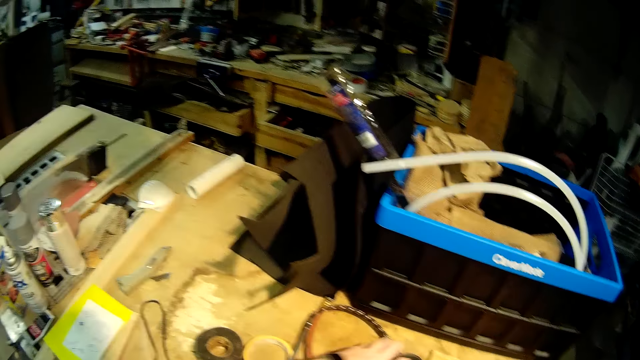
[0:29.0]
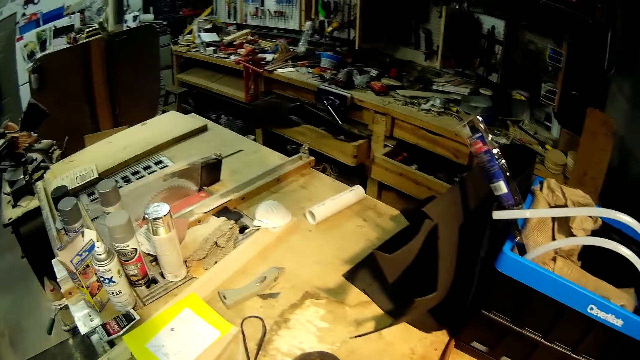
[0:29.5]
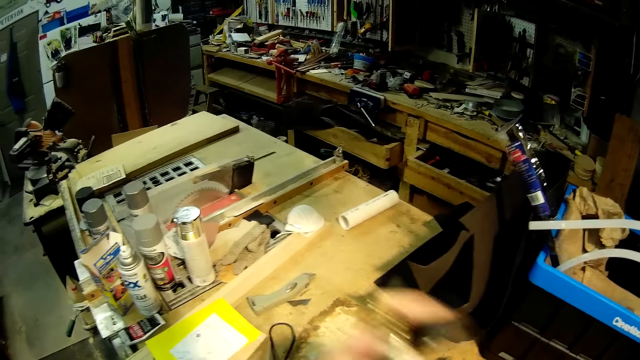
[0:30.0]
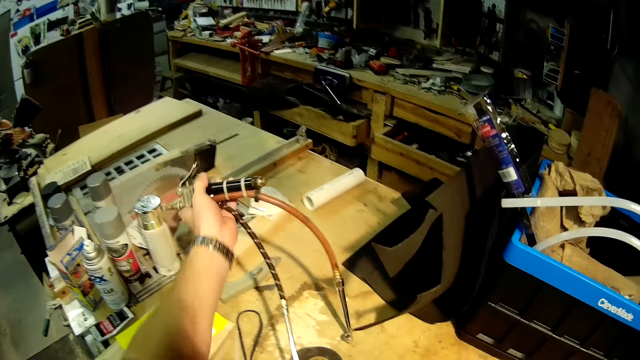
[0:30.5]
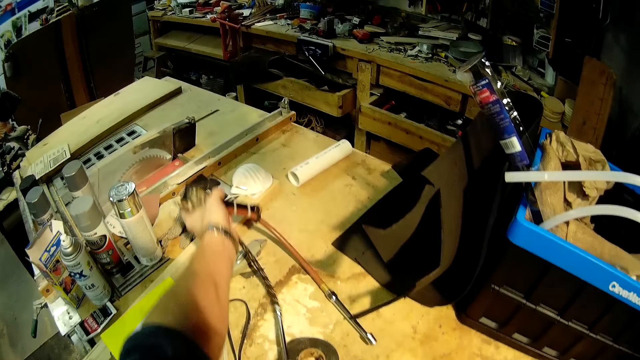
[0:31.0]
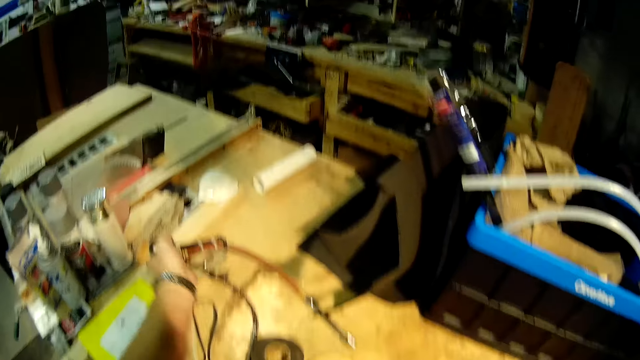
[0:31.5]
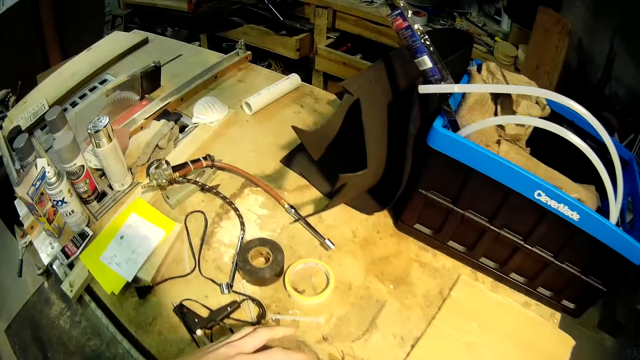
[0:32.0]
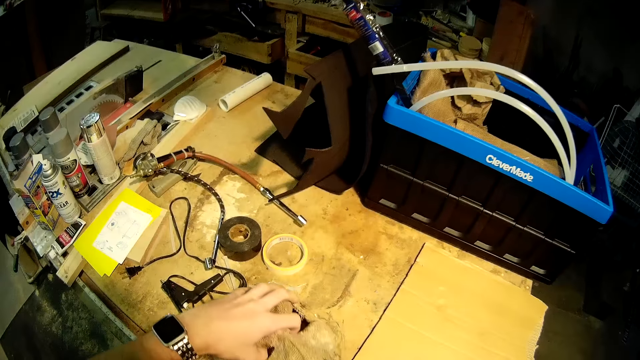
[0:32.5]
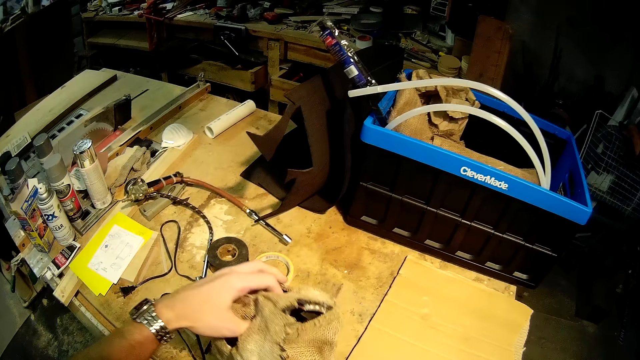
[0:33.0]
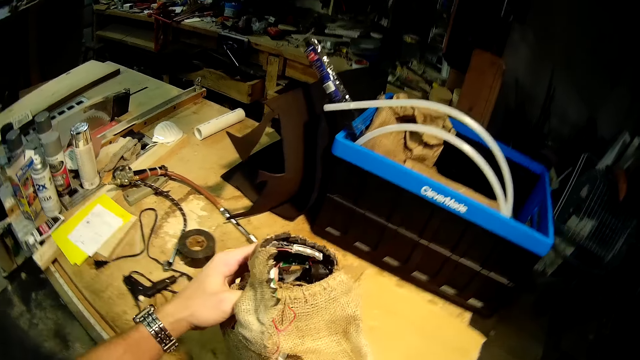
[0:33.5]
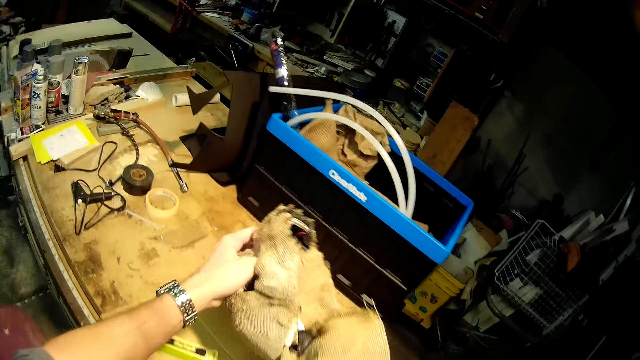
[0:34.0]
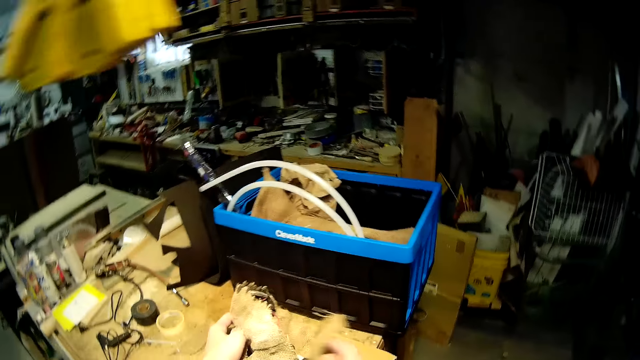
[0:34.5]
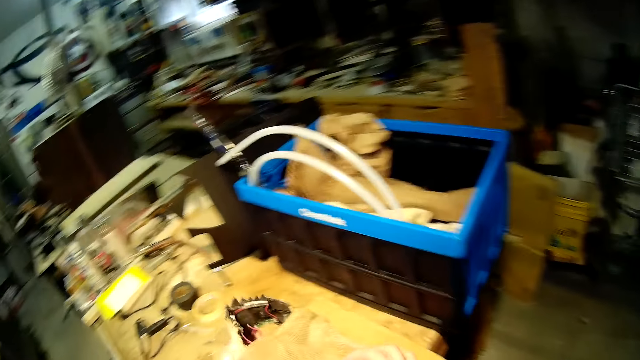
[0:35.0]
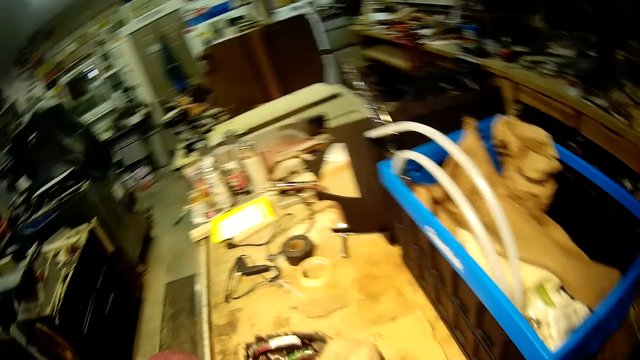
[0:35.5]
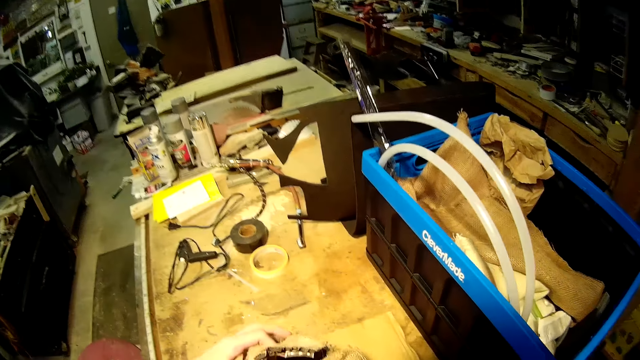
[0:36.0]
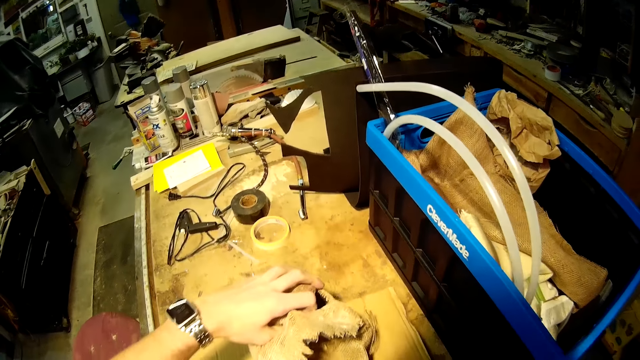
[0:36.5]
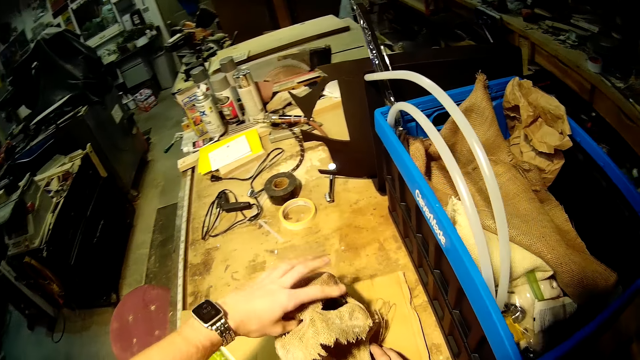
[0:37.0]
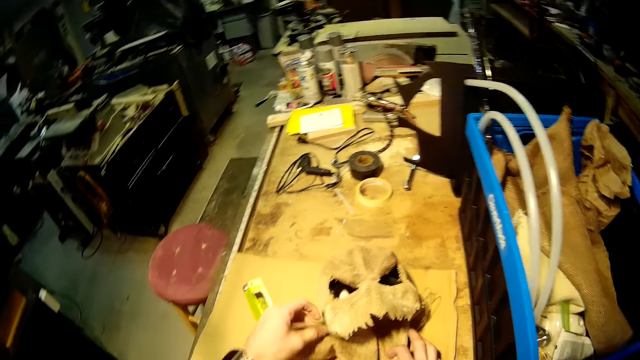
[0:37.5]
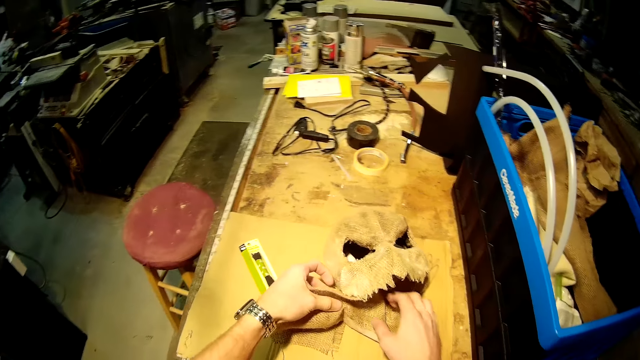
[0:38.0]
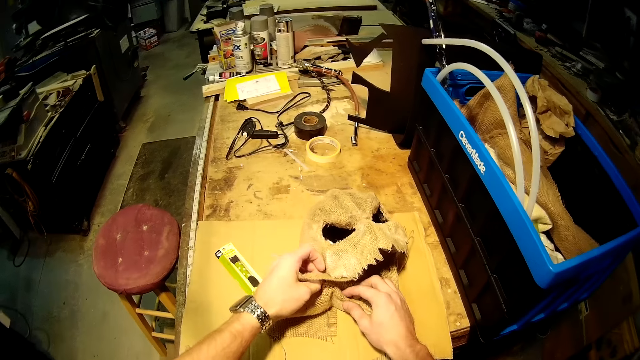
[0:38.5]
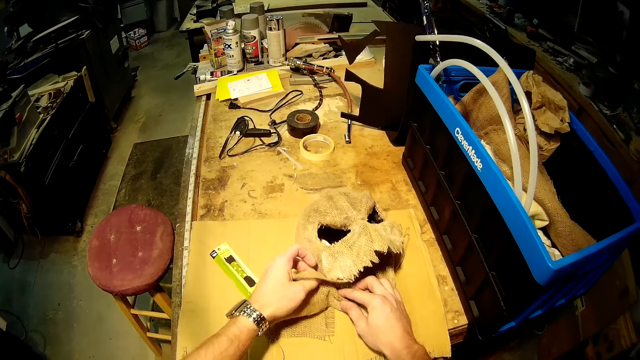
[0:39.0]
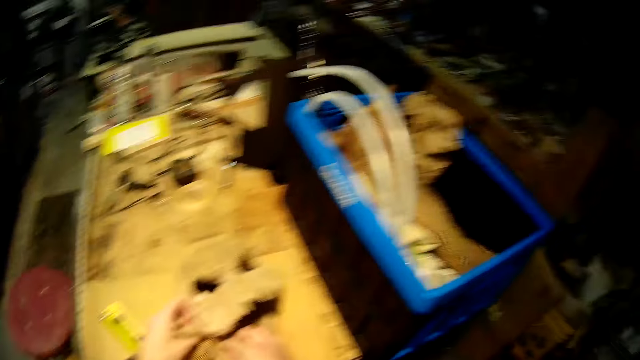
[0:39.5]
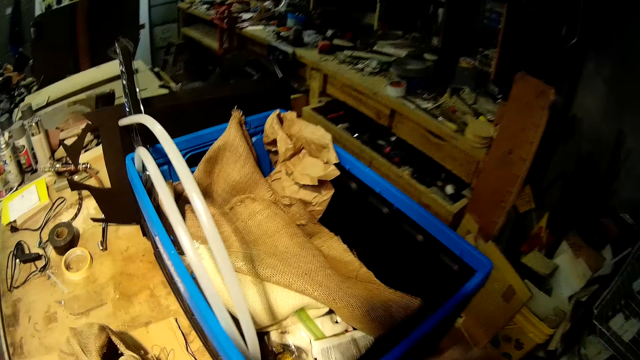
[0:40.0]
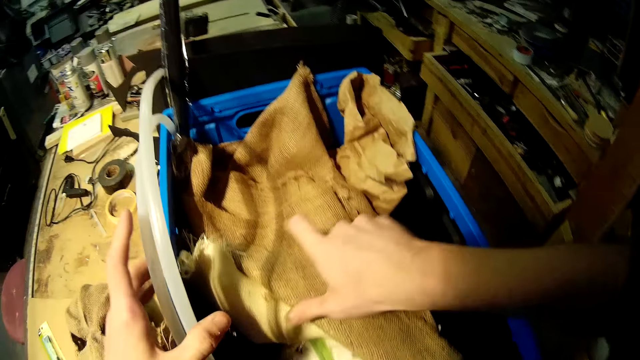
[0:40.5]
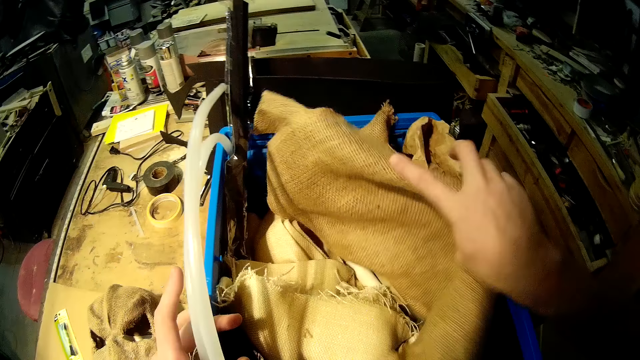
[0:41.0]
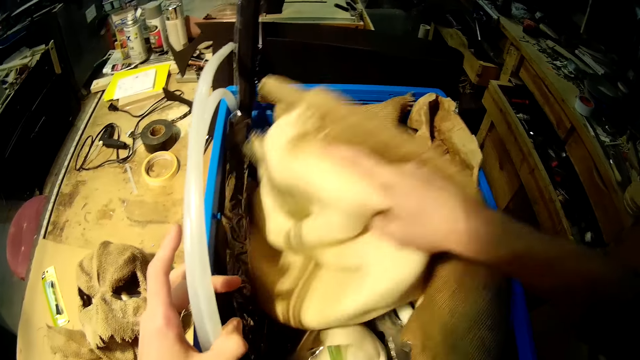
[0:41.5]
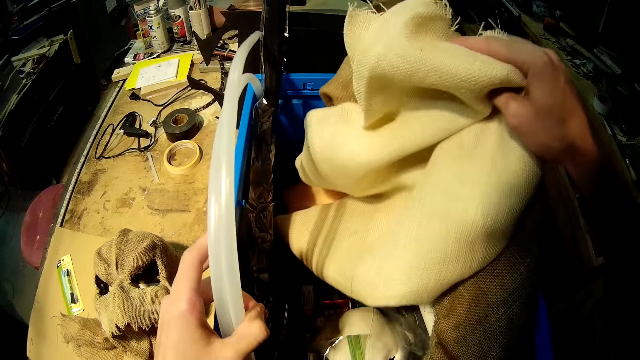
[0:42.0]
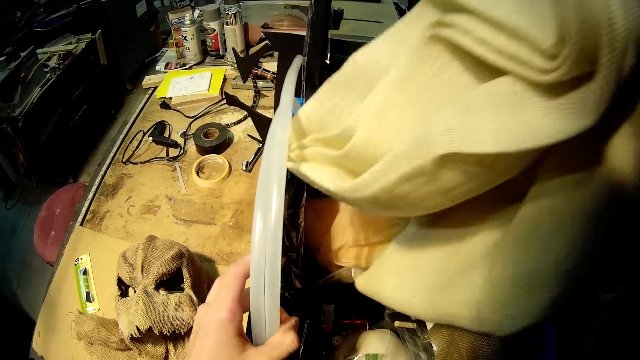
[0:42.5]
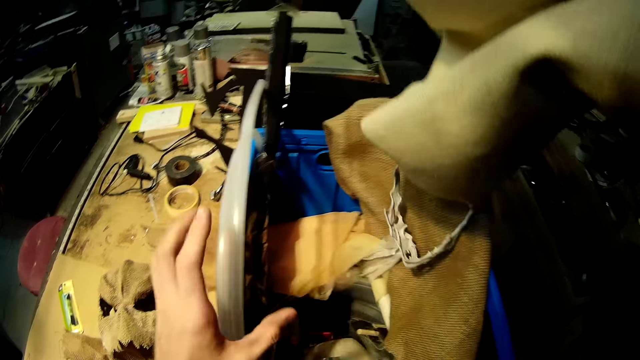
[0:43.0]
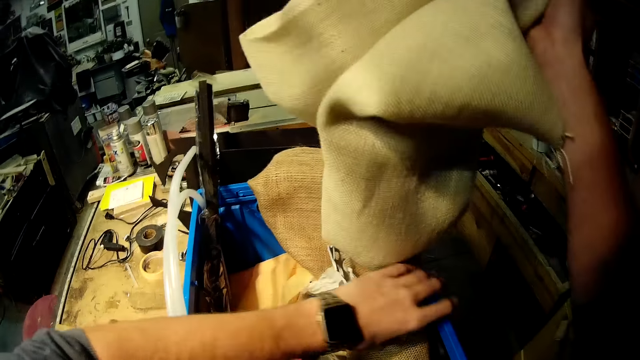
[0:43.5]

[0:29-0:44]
The camera wearer picks a pressure burner cord from the table. They put the pressure burner cord on the table. They pick a skull model from the table. They put the skull model on the table. They align a piece of cloth on the skull model. They move the piece of cloth in a storage box. They search inside the plastic crate. They pick the piece of cloth from the storage box.

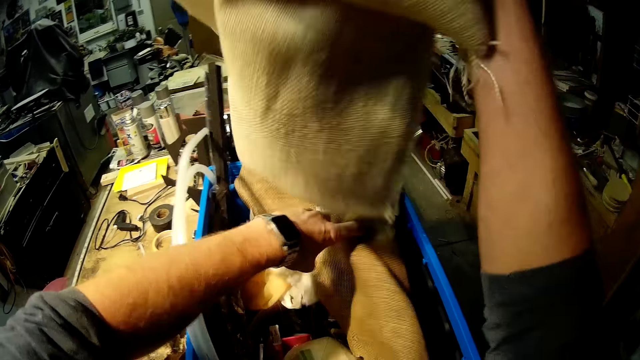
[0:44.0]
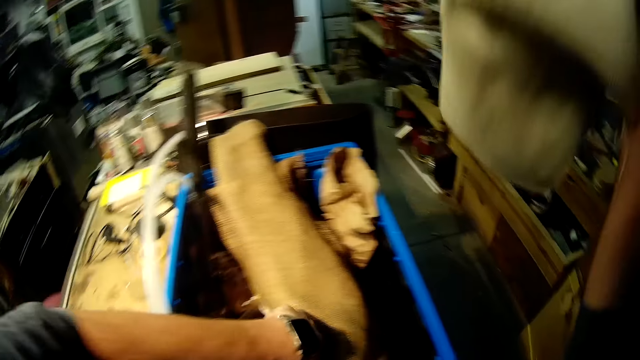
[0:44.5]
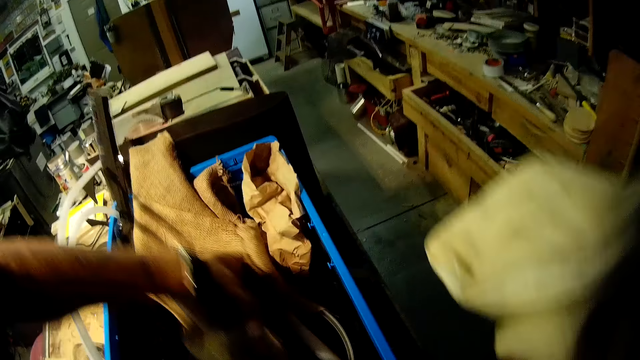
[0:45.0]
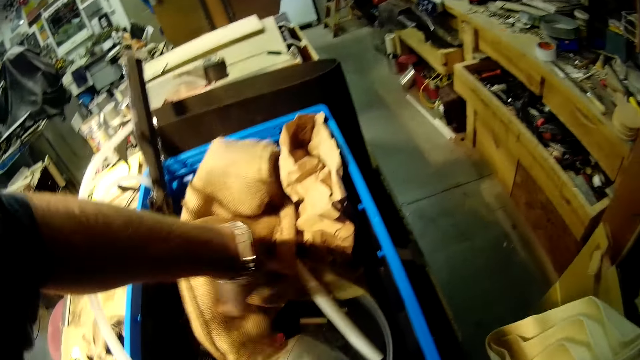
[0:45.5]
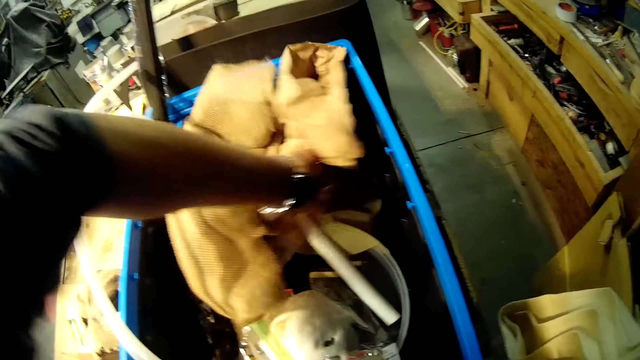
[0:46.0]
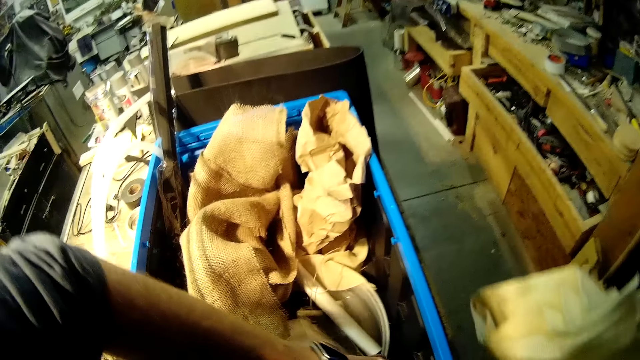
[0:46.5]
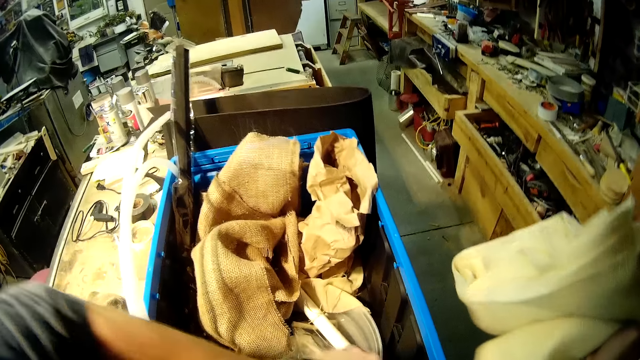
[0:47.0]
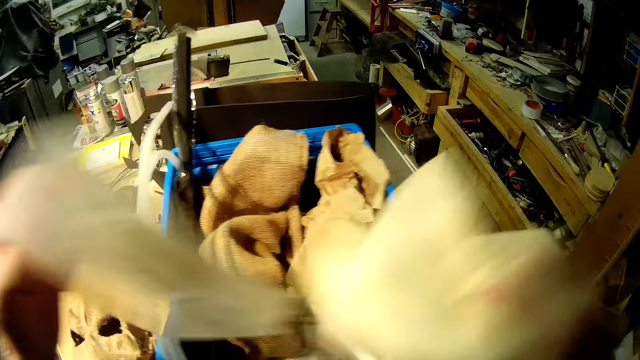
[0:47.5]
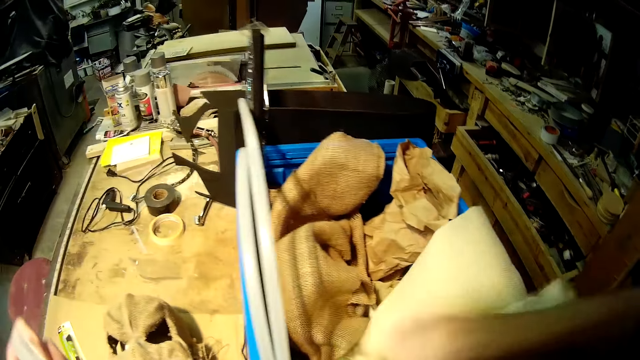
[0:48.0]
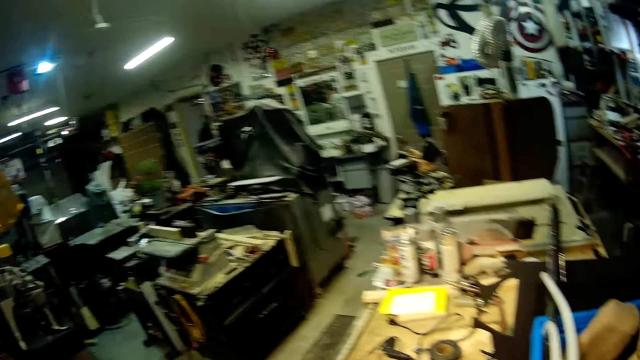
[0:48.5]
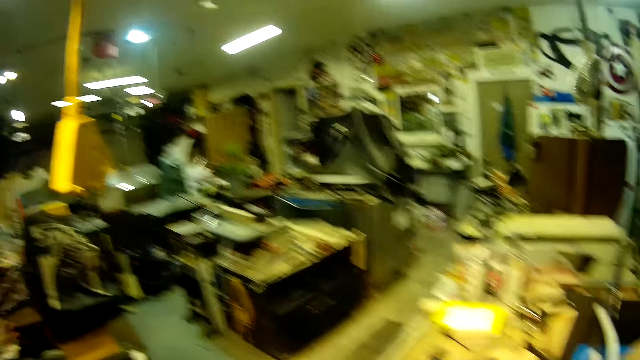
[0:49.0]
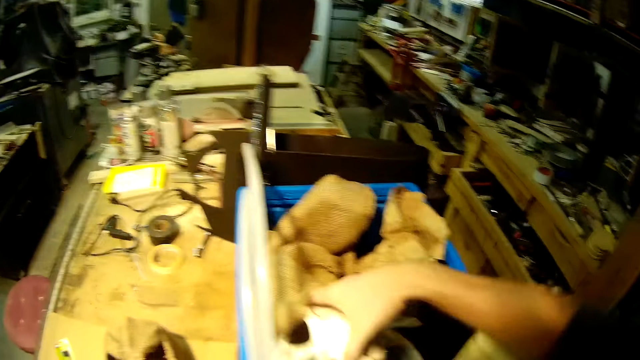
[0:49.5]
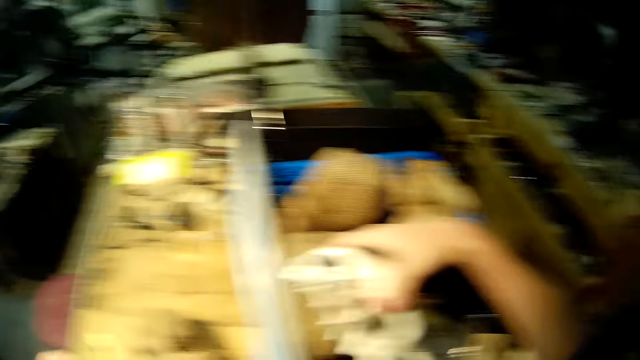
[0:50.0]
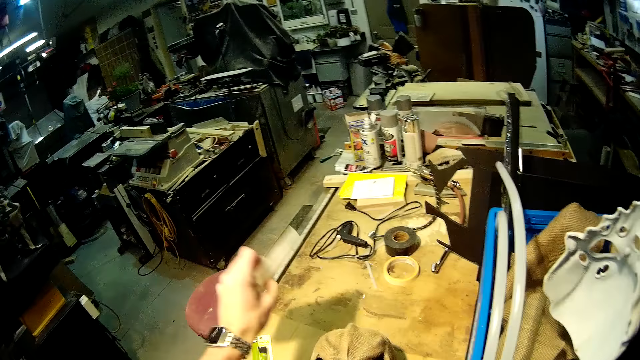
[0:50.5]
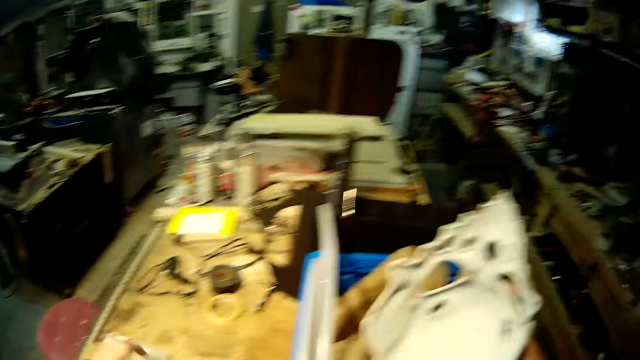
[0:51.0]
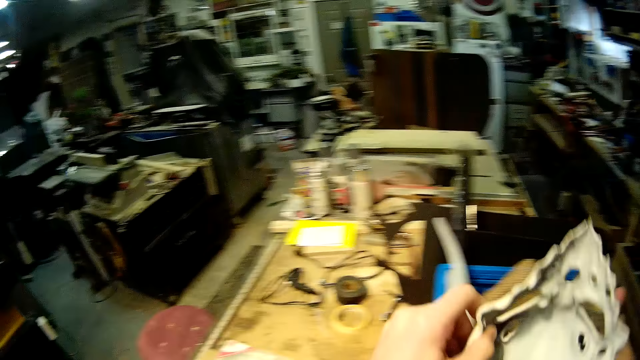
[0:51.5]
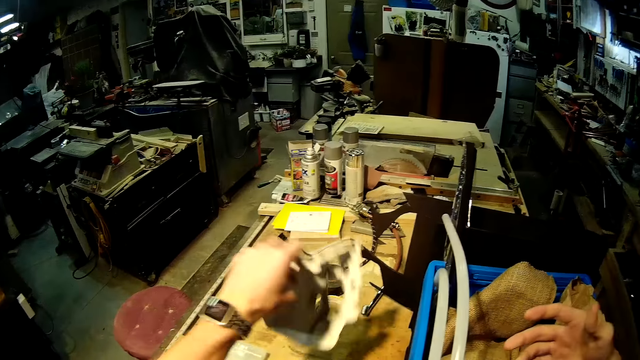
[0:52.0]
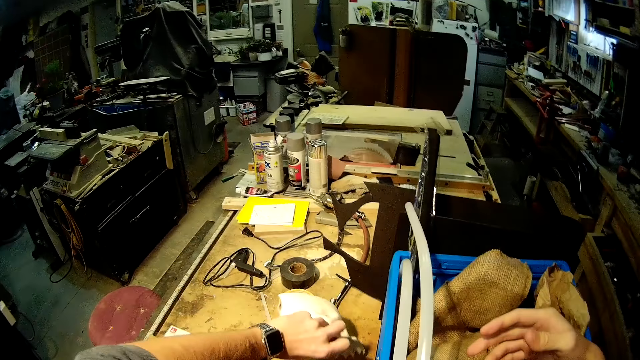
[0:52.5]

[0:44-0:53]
The camera wearer moves a piece of cloth in a storage box. They pick a tool box from the plastic crate. They put the piece of cloth in the storage box. They look around the workshop. They pick a skull model from the storage box. They put the box on the table. They put the skull model on the table.
